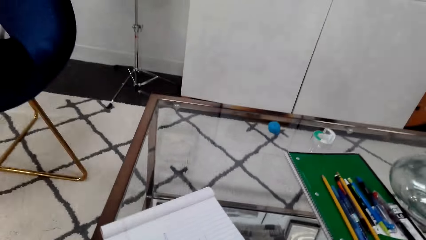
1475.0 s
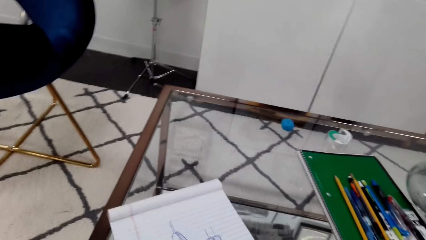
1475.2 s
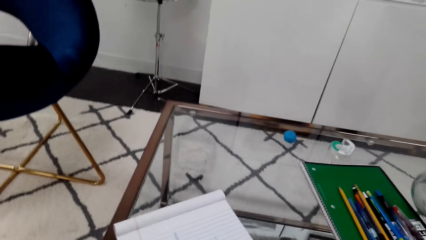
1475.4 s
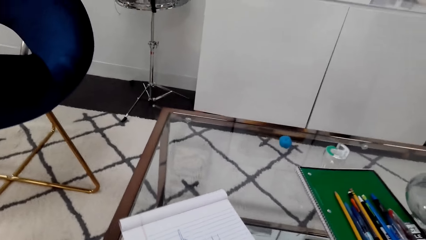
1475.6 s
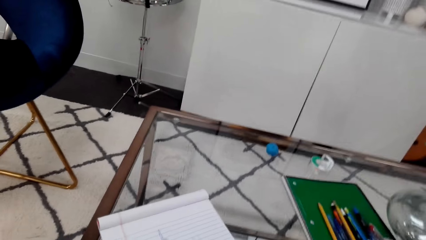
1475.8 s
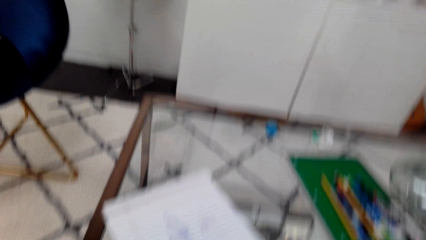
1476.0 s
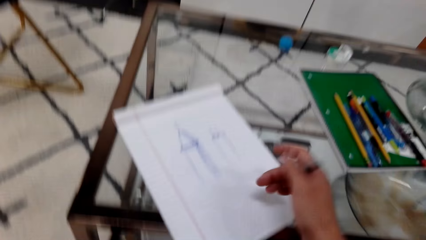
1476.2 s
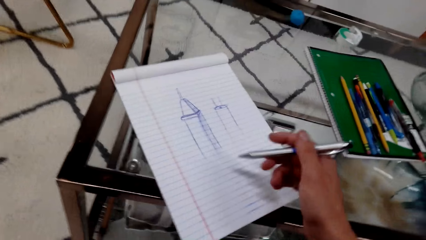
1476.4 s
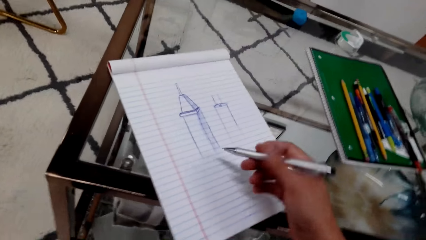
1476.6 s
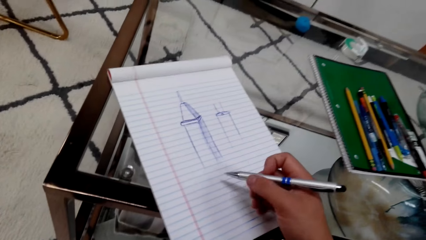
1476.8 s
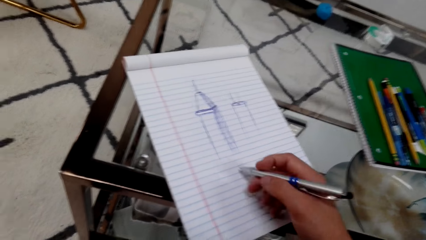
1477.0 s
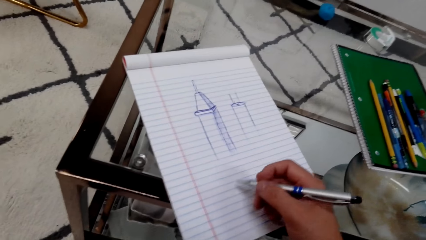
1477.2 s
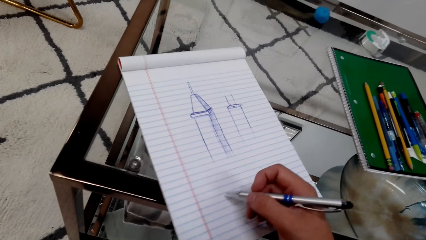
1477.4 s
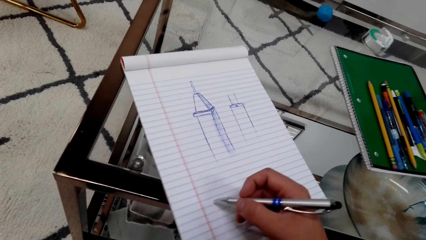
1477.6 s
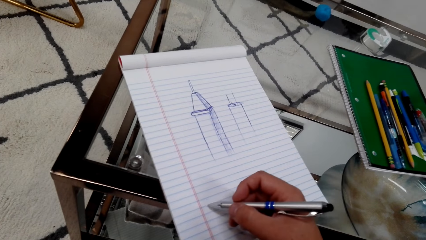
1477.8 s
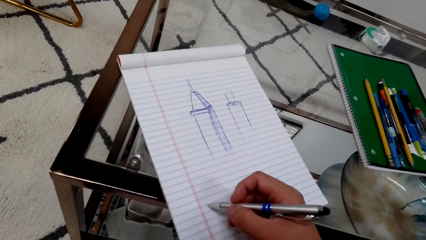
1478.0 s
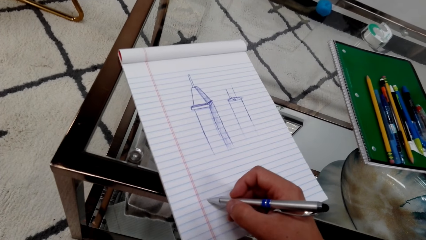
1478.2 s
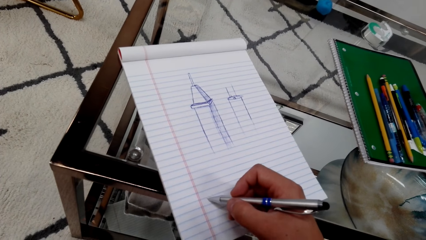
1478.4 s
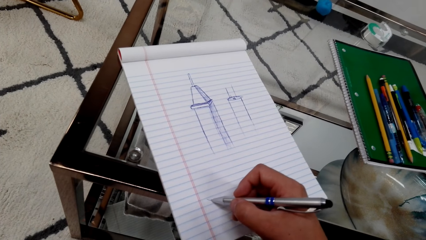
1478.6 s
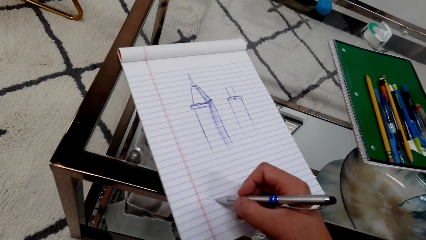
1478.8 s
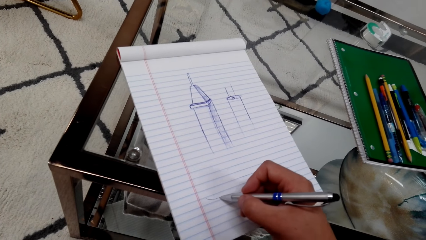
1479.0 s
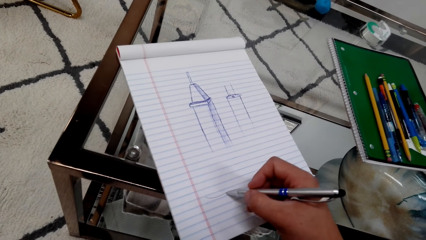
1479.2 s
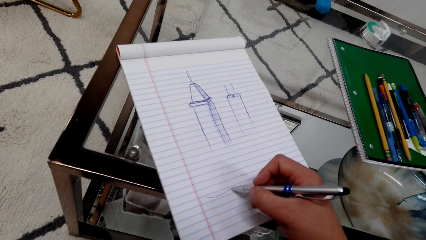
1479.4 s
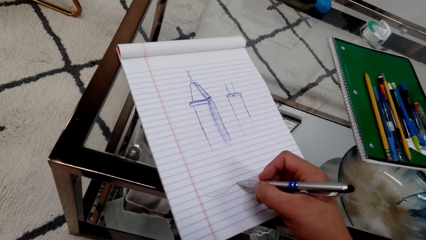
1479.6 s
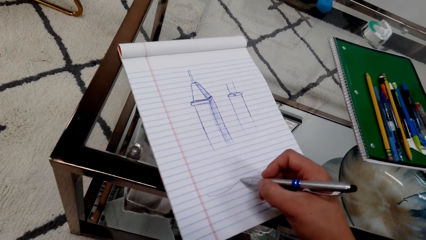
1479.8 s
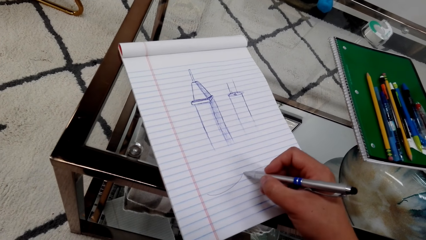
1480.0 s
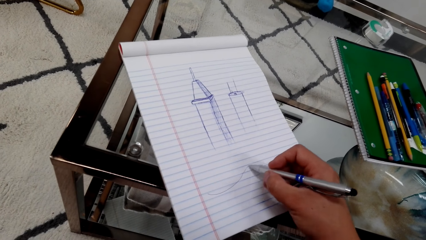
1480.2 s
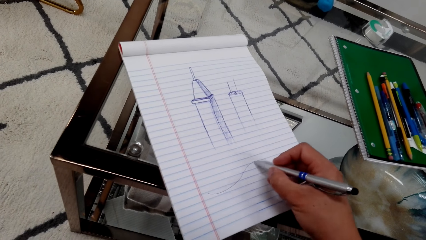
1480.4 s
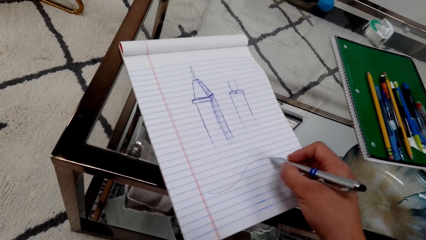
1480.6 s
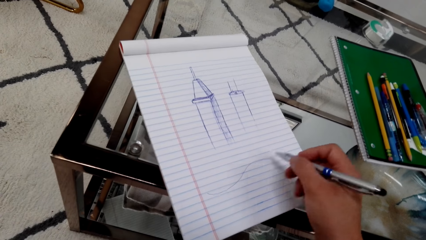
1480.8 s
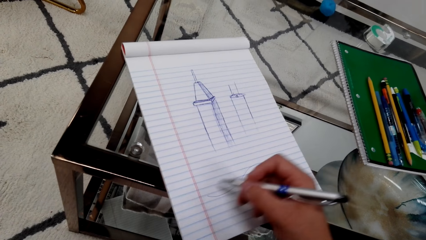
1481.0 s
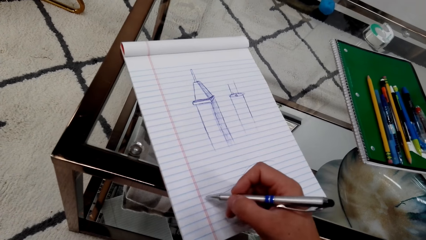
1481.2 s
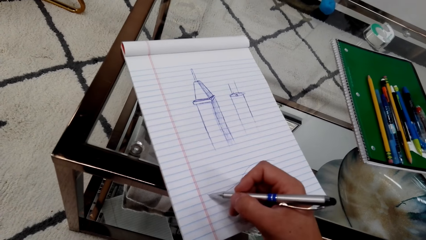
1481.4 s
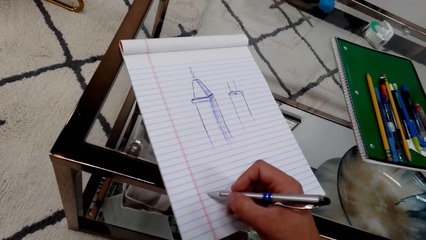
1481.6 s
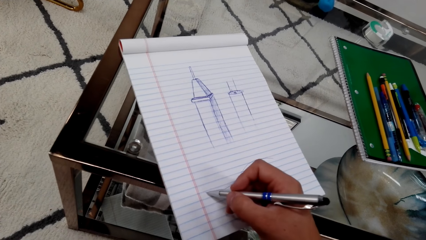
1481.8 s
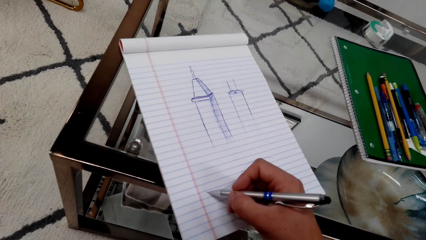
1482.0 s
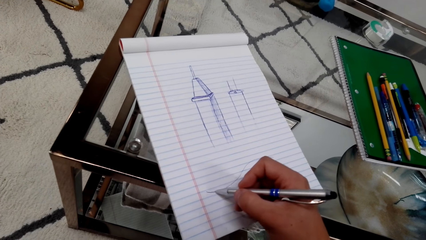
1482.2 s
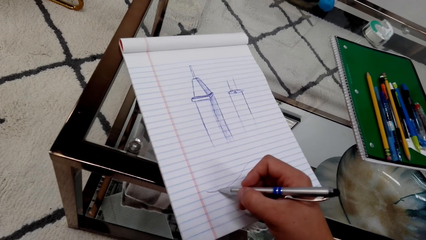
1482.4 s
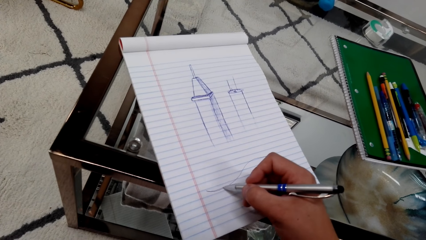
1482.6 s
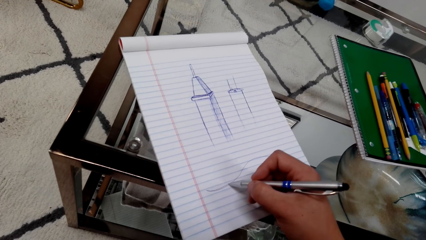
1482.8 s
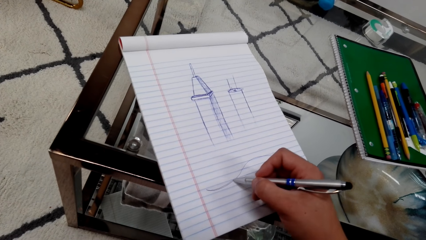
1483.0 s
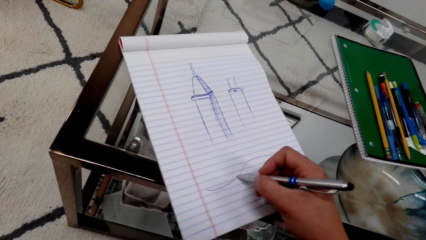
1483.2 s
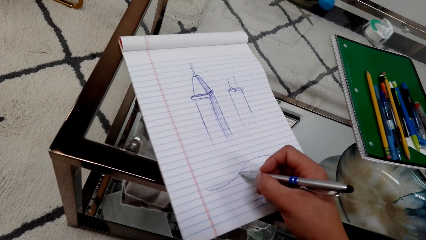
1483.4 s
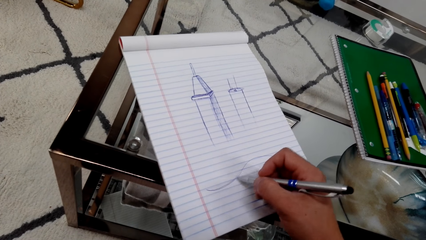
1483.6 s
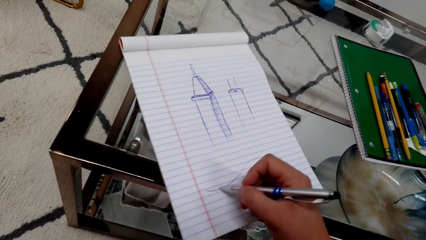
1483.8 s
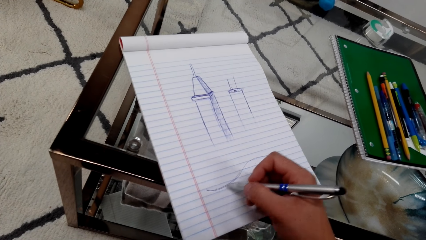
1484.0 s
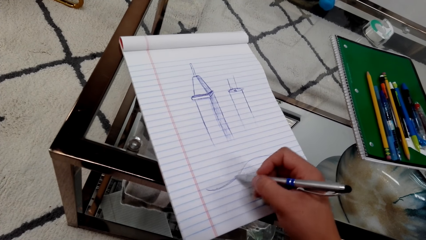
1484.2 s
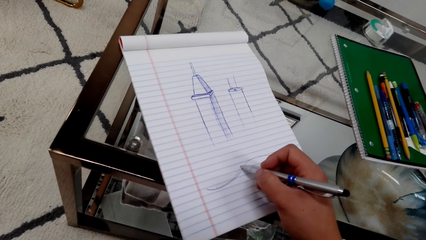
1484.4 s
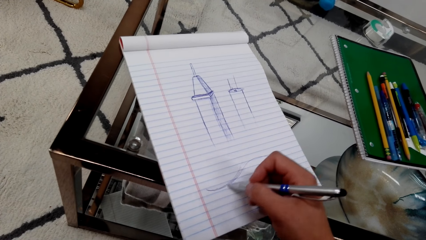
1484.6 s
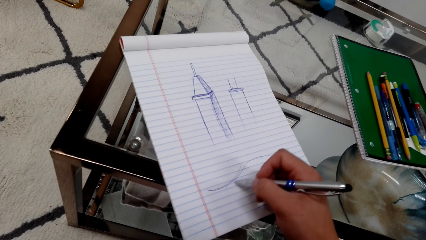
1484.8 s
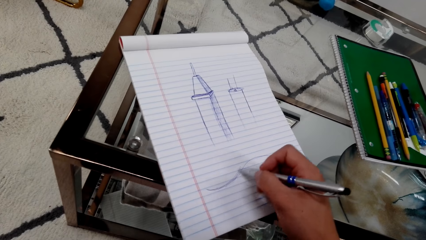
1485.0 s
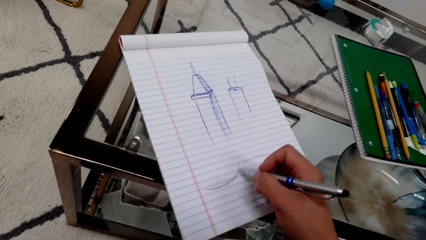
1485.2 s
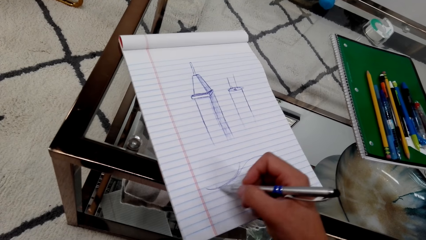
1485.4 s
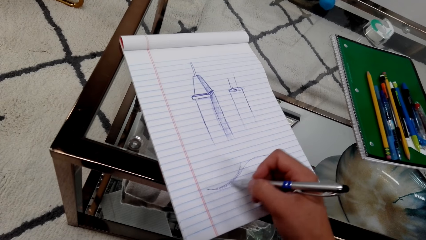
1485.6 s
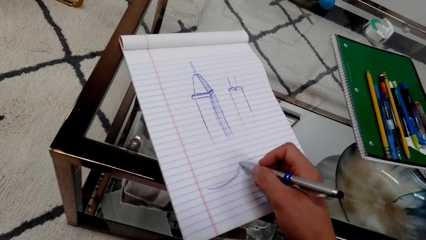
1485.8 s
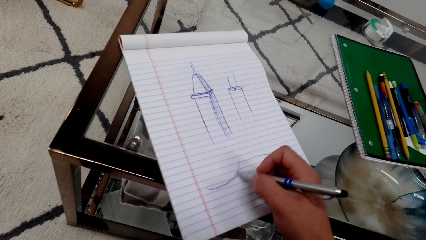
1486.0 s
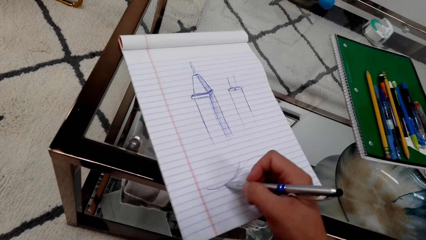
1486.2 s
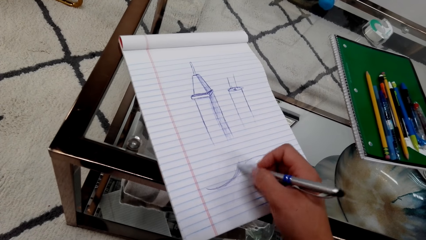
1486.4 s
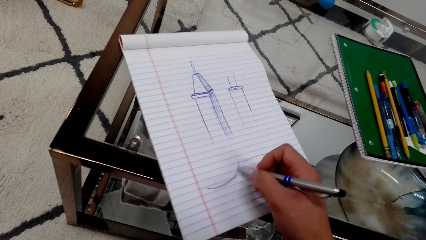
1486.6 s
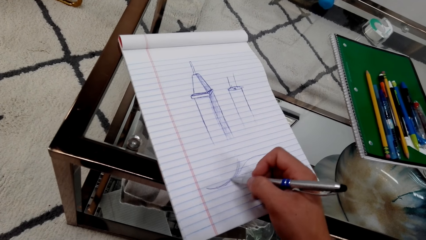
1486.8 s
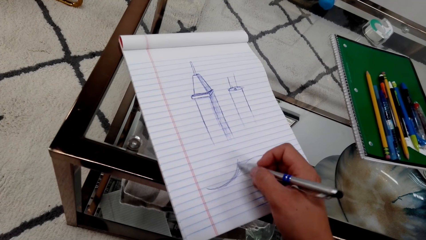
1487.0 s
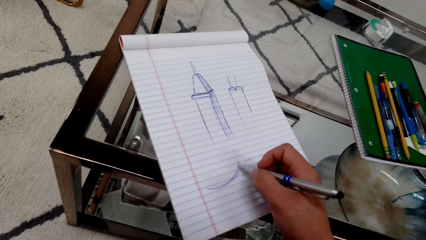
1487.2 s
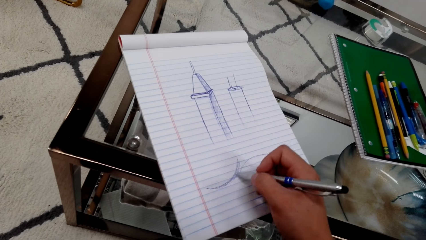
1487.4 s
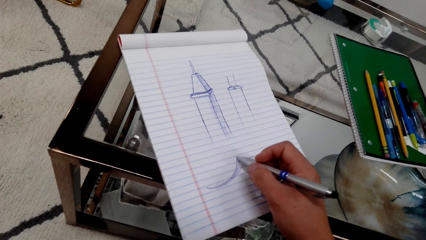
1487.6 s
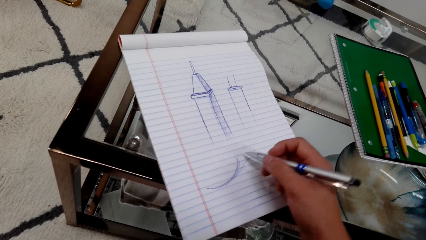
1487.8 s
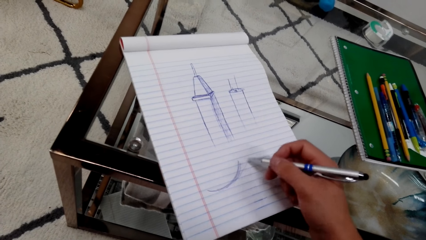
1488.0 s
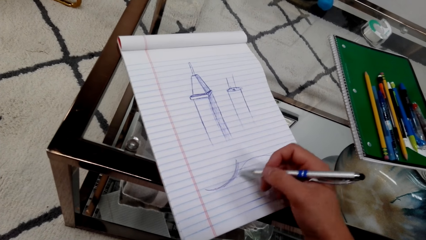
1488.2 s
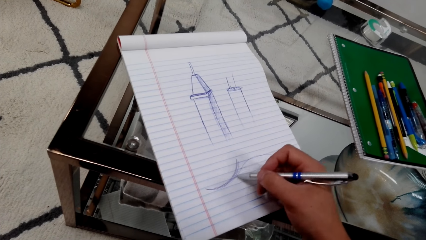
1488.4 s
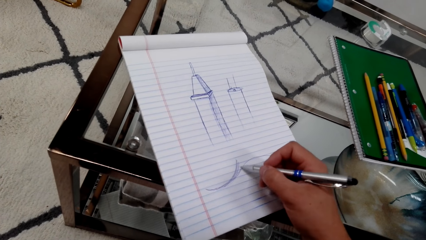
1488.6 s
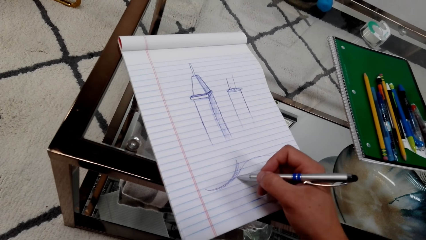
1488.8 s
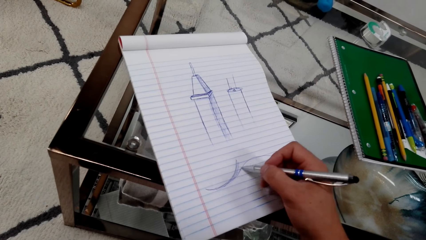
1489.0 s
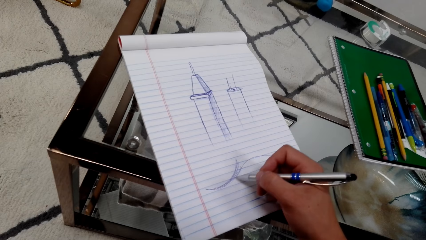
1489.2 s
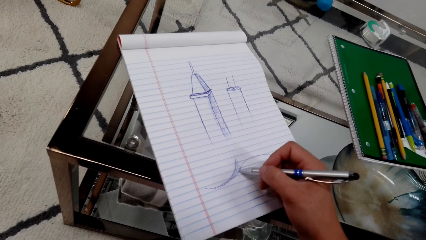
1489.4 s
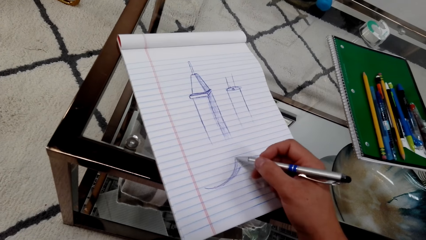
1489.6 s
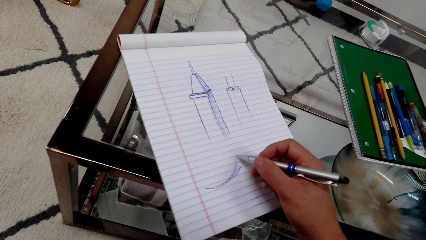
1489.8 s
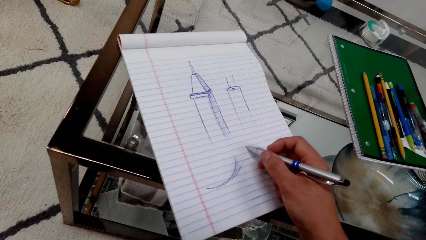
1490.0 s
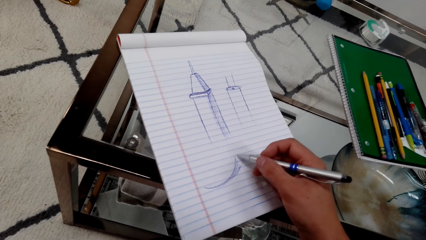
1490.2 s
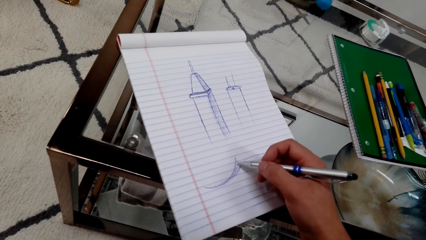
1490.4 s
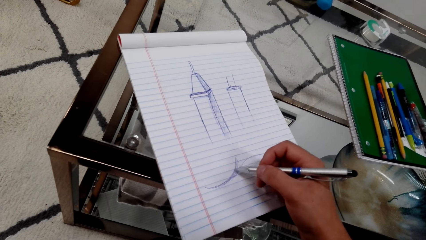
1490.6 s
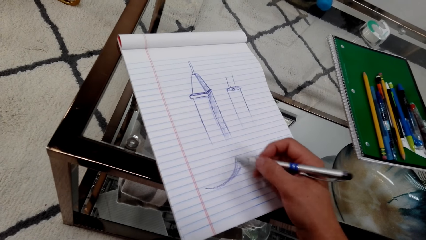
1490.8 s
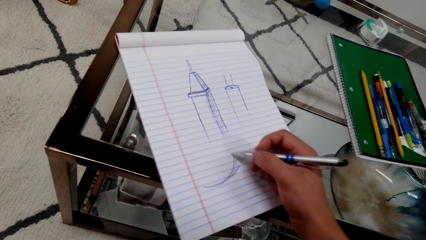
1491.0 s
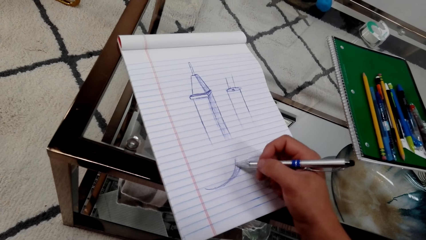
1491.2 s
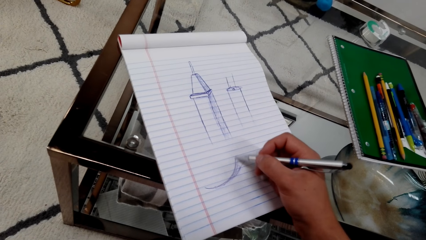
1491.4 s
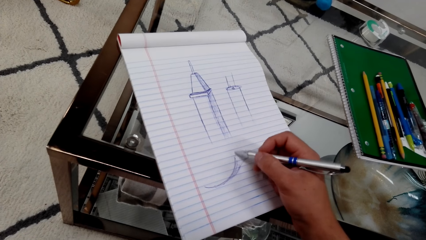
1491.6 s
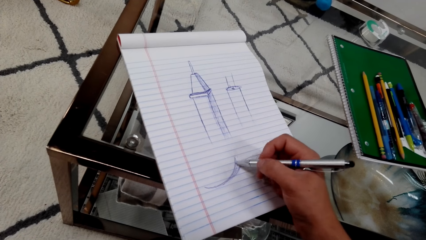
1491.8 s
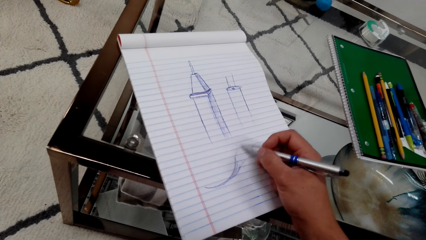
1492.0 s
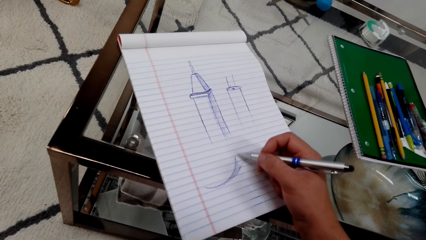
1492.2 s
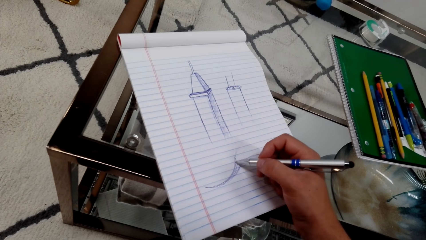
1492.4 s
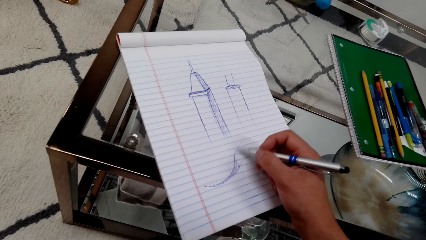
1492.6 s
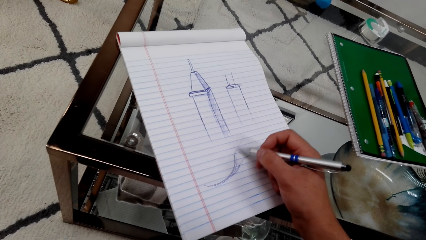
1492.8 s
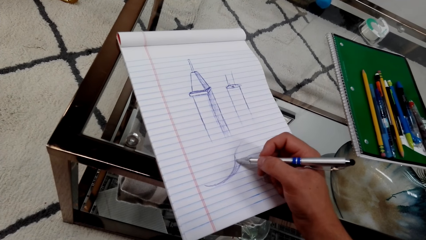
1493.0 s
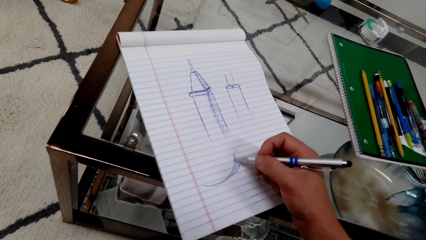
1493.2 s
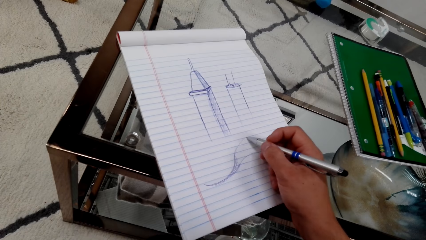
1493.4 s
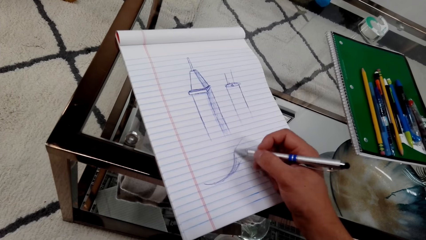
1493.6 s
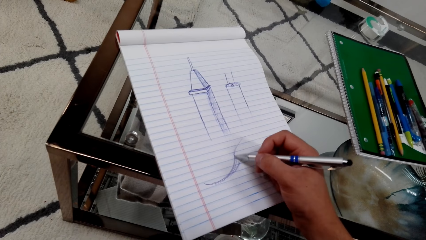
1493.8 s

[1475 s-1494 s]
The camera wearer moves a book. They draw on the book with a pen. They draw on the book with the pen repeatedly.
